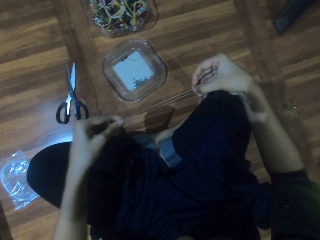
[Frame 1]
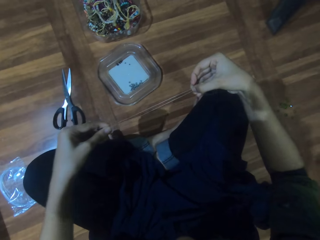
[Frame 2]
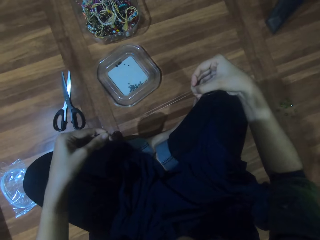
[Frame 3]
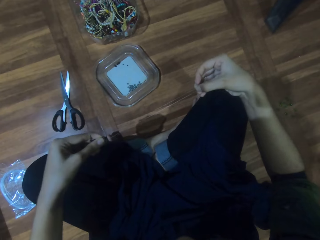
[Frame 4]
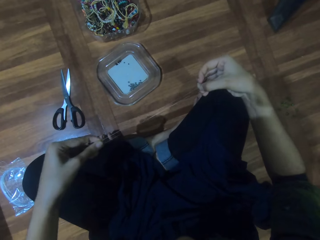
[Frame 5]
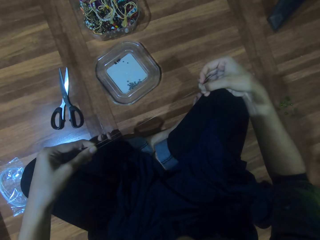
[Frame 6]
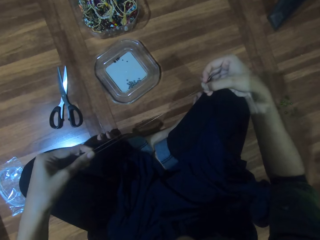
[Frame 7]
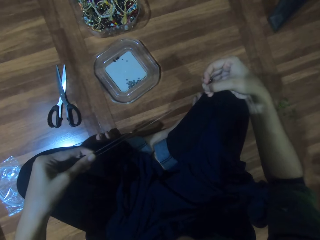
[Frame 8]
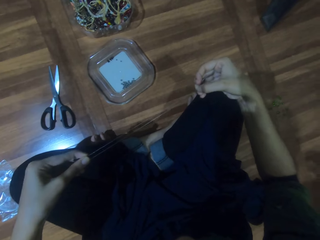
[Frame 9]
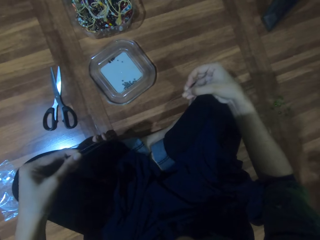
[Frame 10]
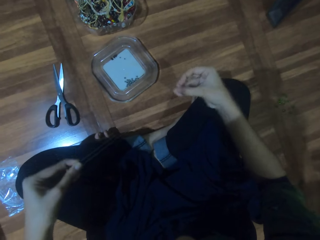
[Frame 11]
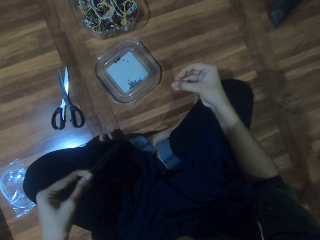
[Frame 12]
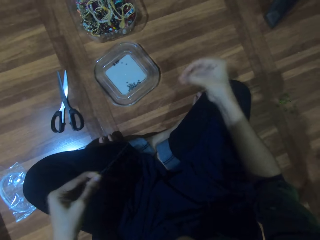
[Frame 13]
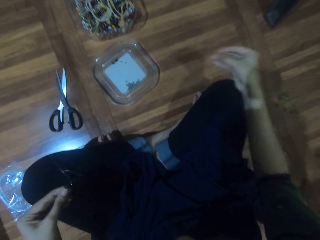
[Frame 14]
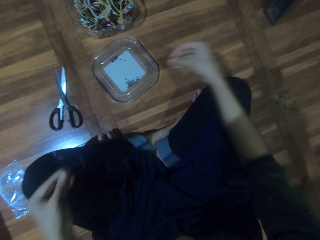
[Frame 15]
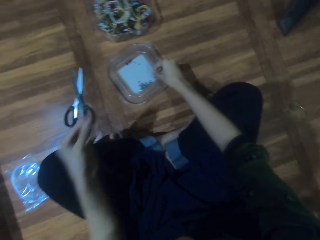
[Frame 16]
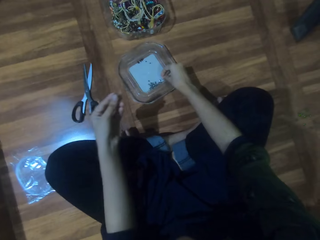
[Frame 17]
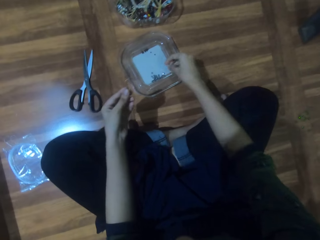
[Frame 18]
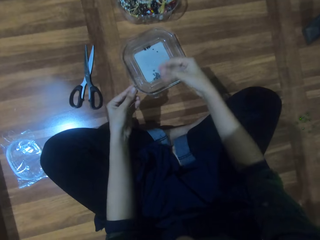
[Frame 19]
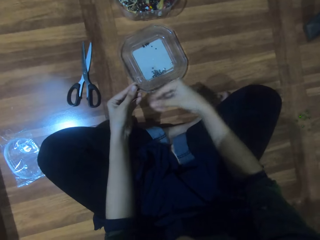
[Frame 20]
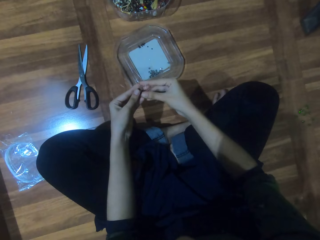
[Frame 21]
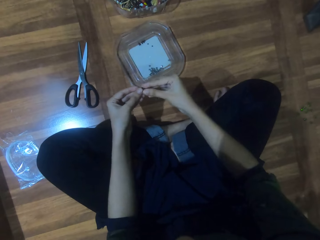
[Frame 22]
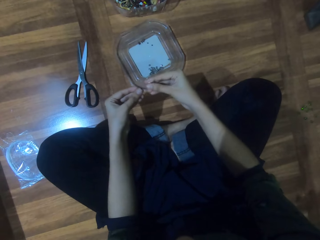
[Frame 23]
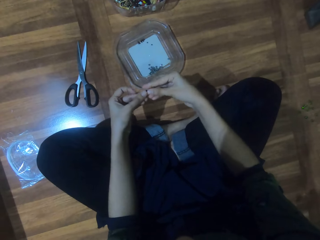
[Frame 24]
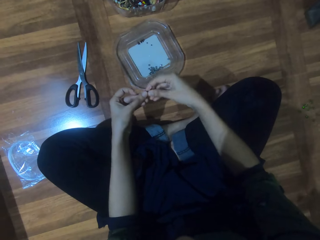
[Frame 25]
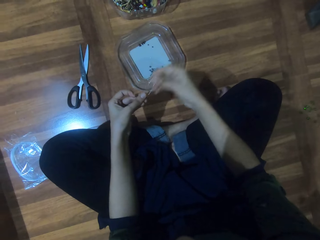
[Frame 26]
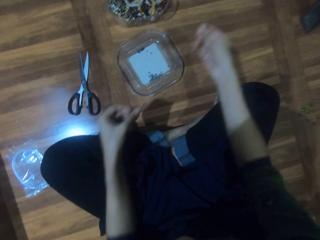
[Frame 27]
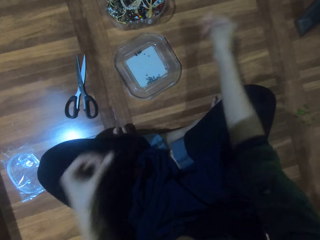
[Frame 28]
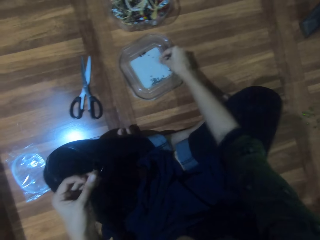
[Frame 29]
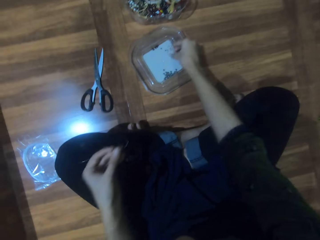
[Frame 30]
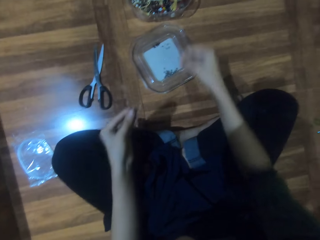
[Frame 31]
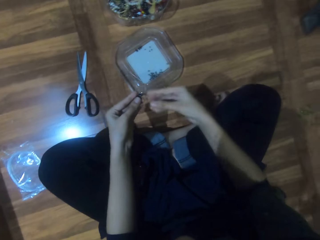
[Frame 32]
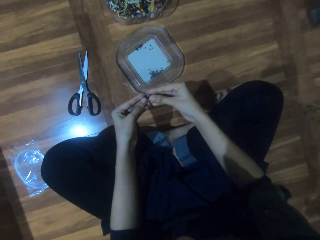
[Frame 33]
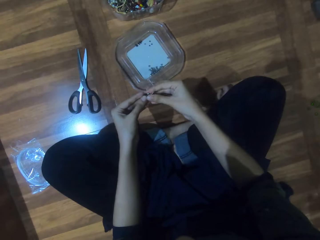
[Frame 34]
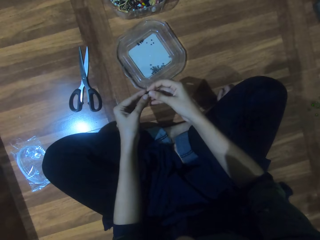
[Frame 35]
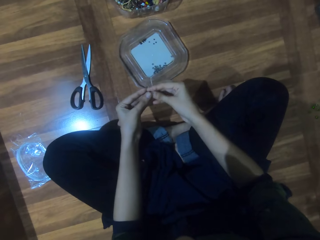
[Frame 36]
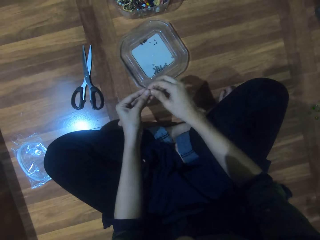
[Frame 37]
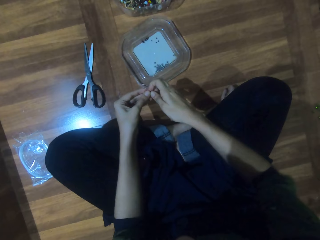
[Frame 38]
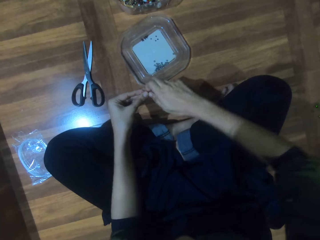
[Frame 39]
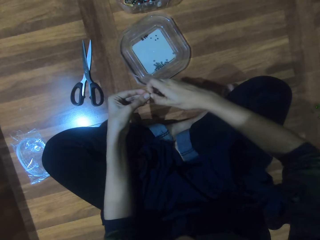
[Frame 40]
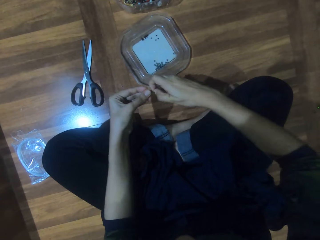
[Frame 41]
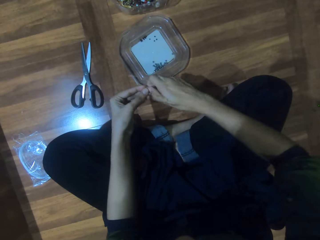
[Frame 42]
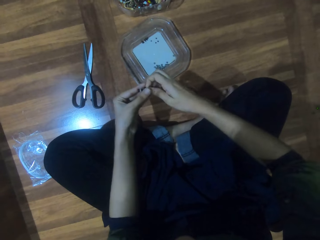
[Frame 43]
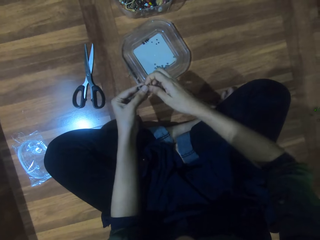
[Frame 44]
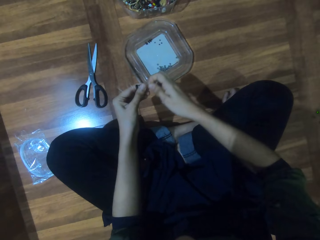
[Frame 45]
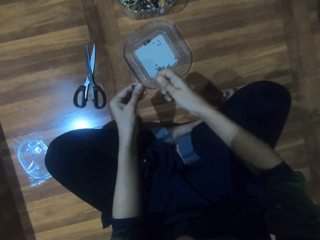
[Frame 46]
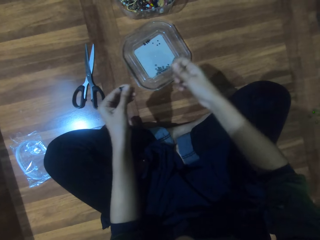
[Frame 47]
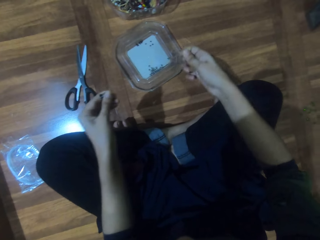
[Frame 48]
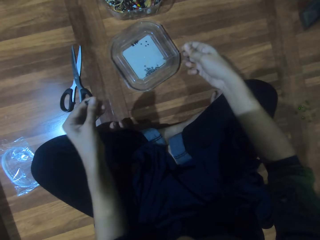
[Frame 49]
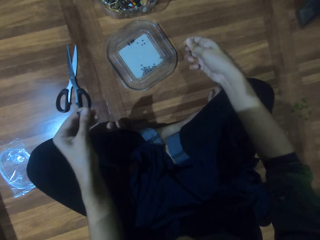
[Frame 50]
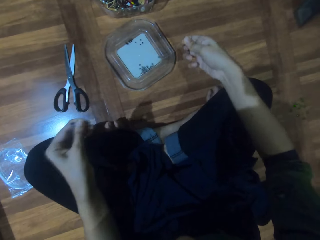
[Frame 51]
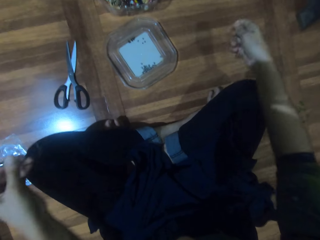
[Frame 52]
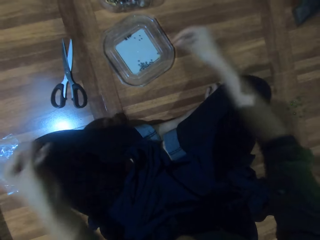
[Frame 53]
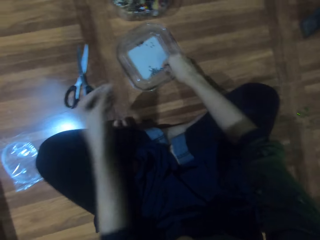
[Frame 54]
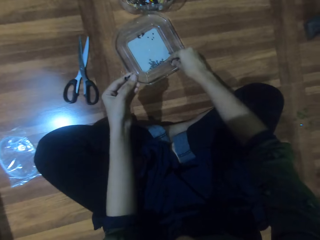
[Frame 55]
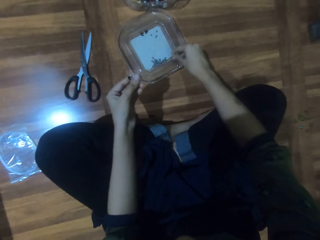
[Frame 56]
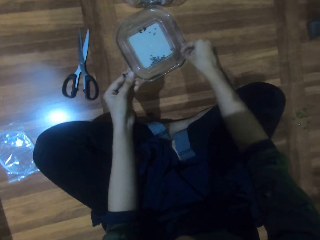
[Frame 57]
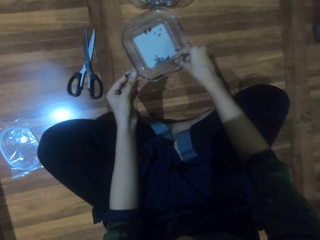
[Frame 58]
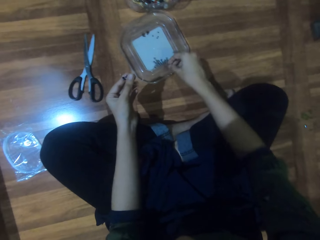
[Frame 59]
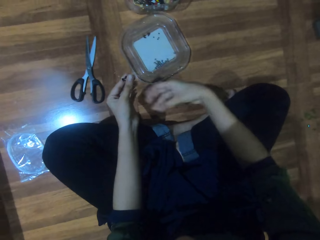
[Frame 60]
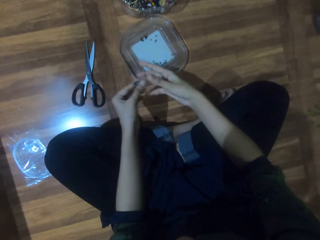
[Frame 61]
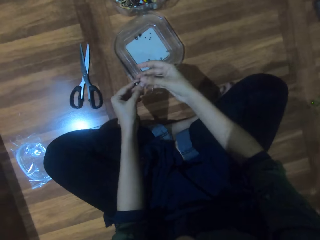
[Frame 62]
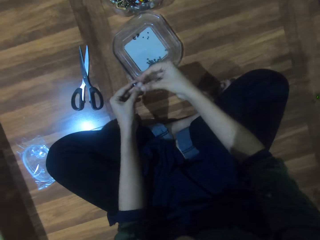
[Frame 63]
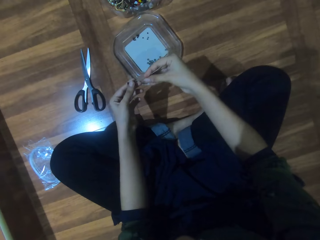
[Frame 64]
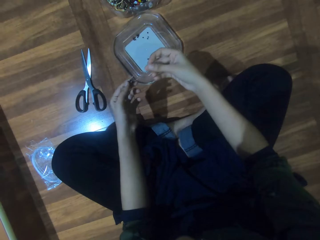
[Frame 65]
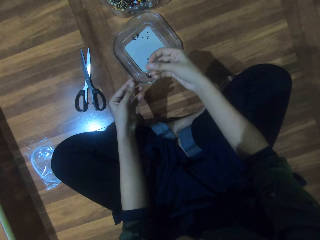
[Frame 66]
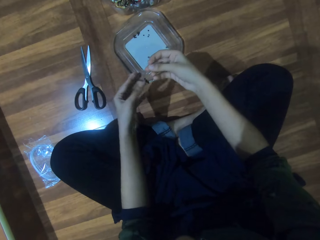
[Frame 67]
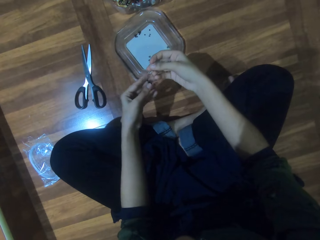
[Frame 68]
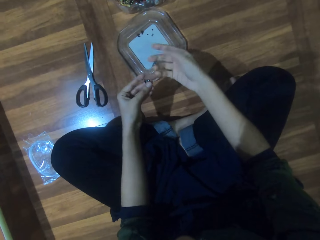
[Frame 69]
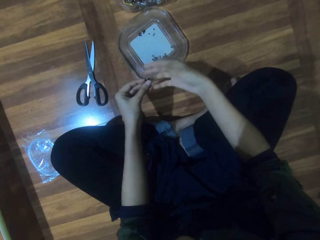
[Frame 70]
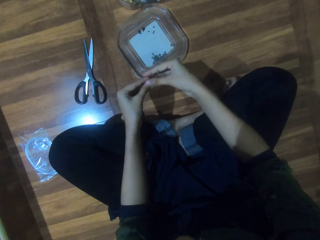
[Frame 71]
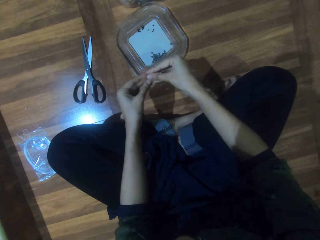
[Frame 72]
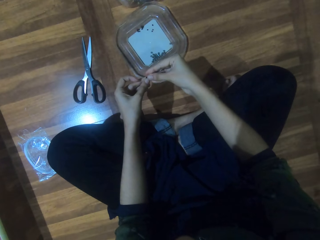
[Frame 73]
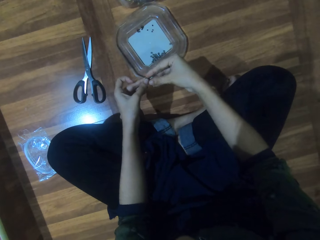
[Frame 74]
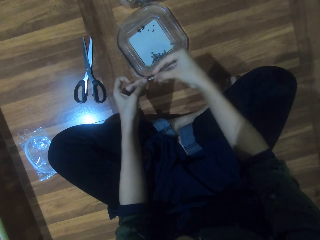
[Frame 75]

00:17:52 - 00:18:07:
The camera wearer removes the bead from the string. They place beads in the lid. They remove the bead from the string. They place beads in the lid. They remove the bead from the string. They place beads in the lid. They remove beads.

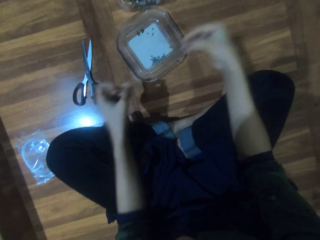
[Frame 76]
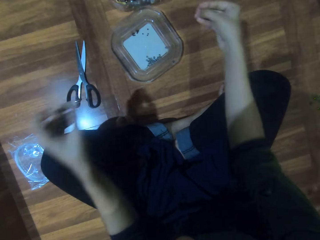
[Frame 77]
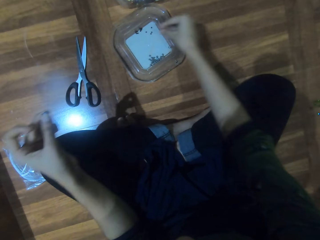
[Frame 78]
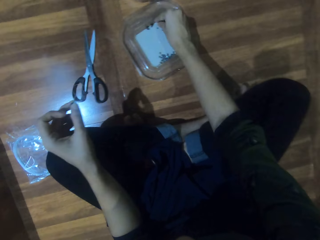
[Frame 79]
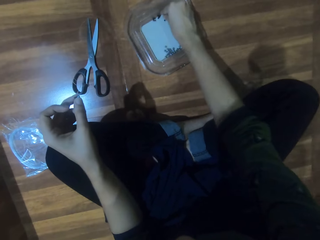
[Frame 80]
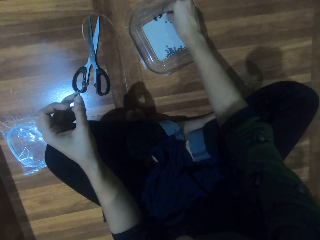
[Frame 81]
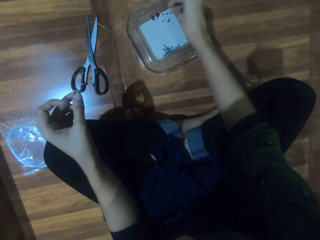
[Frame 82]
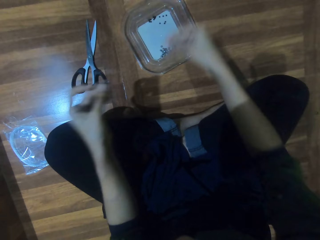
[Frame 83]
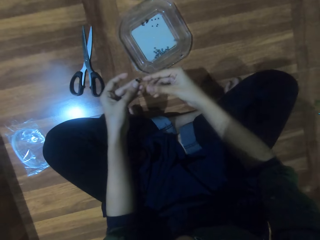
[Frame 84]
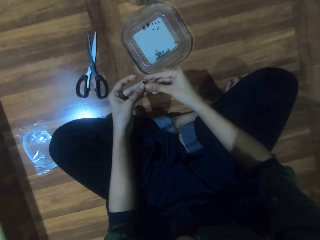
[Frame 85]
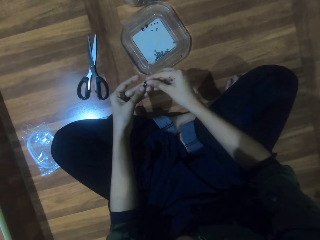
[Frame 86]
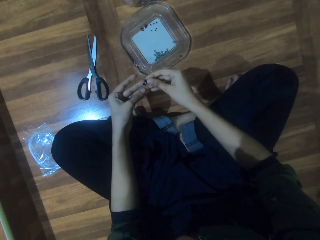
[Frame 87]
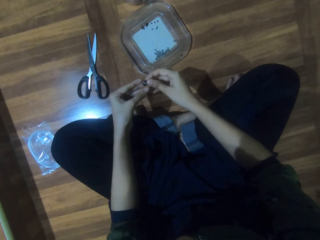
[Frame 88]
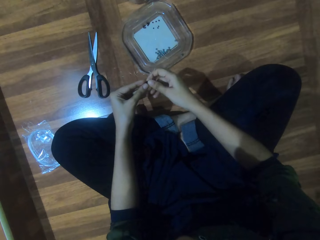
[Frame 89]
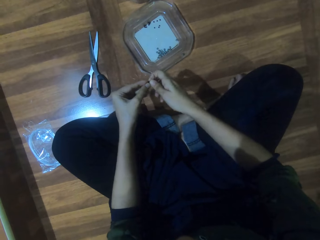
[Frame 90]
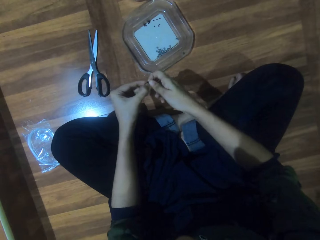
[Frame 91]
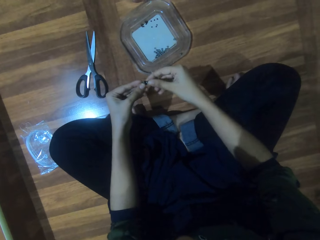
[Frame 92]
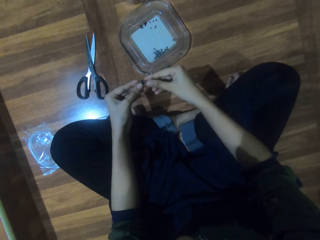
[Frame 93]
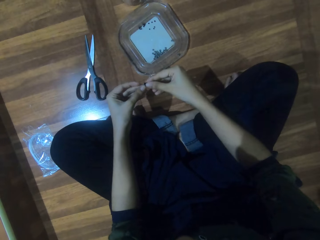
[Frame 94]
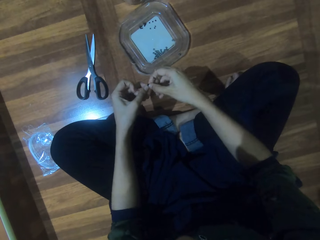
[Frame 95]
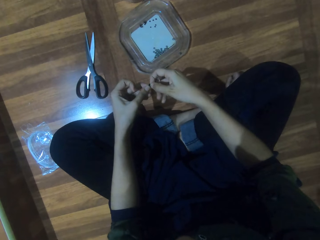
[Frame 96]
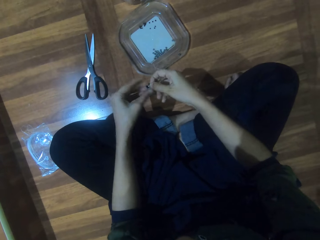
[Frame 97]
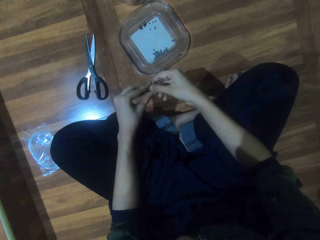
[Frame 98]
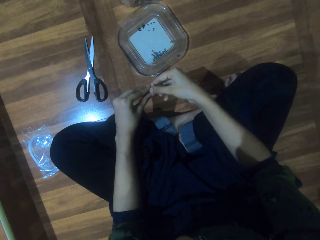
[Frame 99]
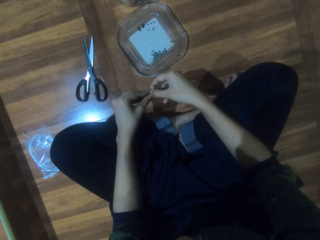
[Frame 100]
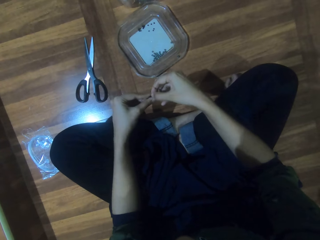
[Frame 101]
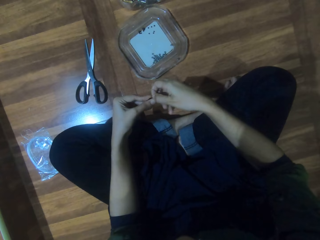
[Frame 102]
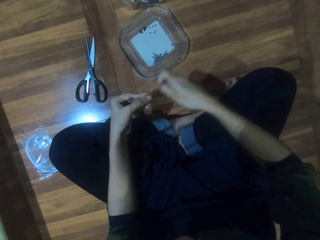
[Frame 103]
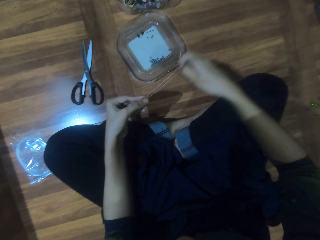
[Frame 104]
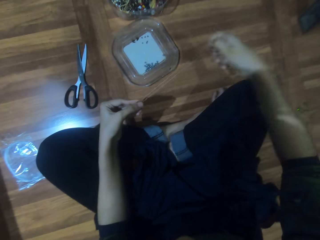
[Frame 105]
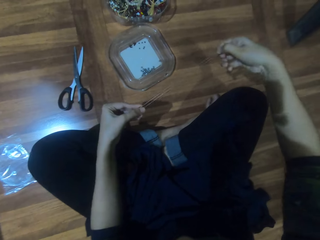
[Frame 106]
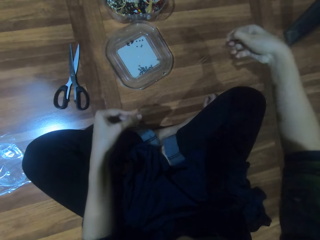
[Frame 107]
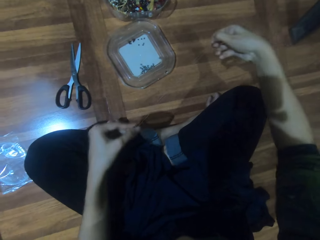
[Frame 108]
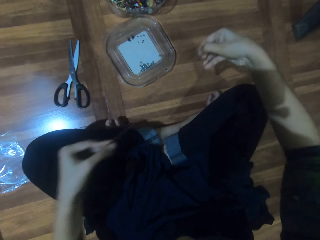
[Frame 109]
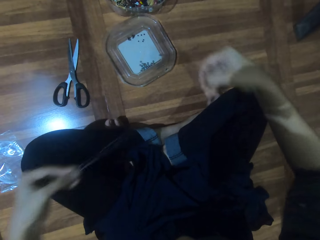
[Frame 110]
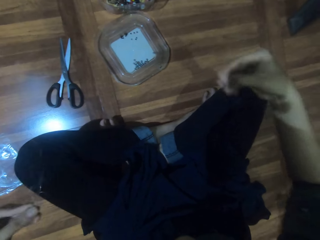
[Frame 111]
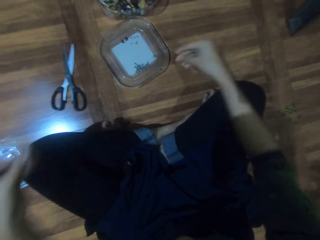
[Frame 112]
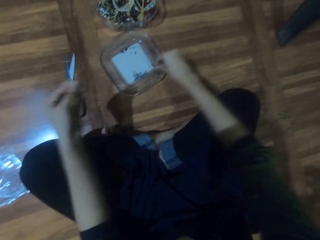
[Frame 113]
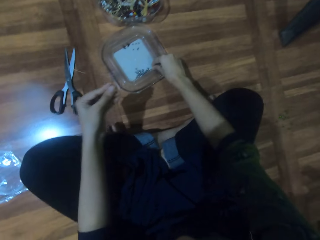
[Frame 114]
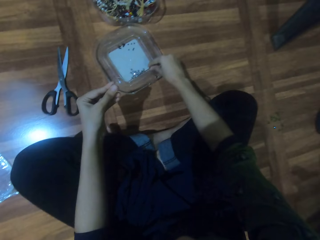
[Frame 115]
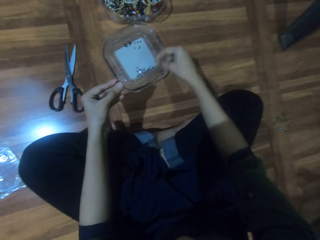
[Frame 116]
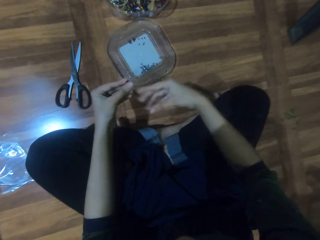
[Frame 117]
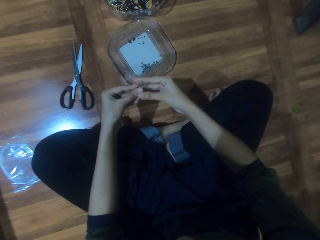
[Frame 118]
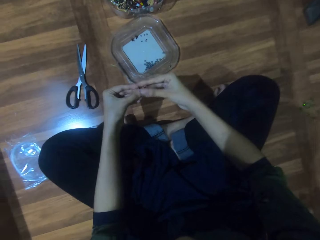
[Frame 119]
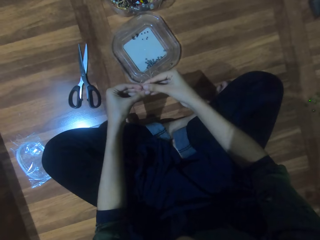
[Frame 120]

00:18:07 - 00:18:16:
The camera wearer holds the beads. They place beads in the lid. They remove beads. They hold the beads. They remove the bead from the string. They place beads in the lid.
